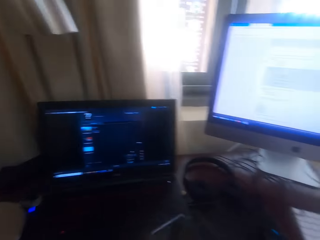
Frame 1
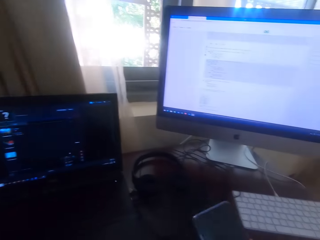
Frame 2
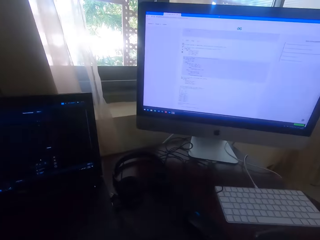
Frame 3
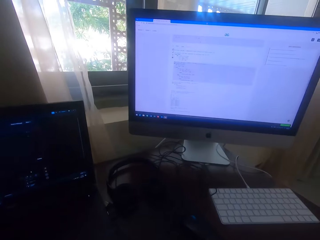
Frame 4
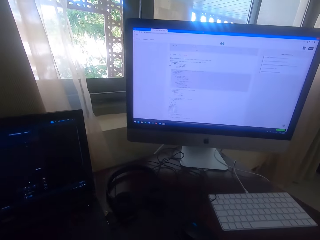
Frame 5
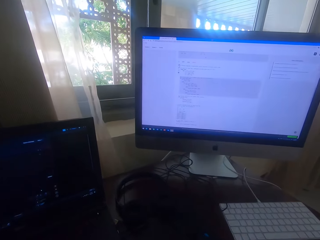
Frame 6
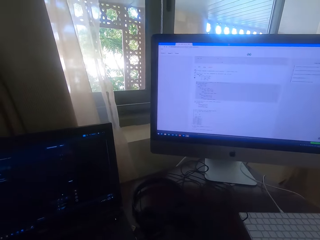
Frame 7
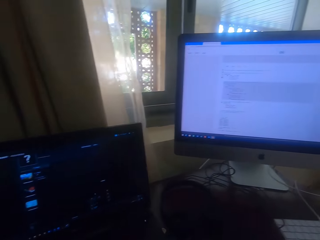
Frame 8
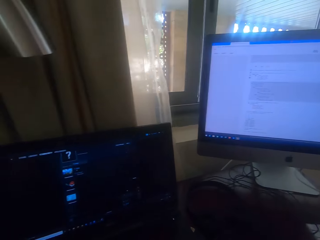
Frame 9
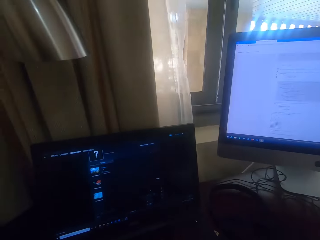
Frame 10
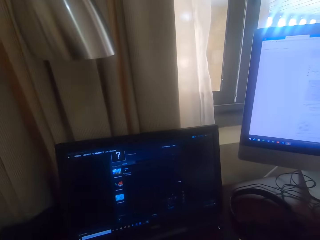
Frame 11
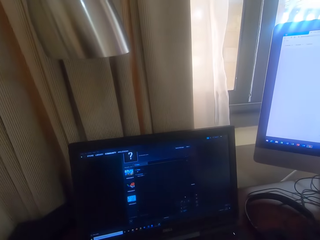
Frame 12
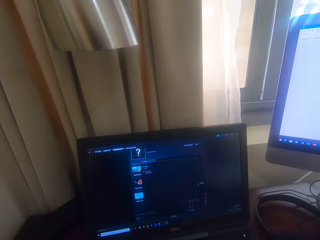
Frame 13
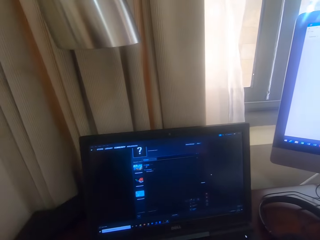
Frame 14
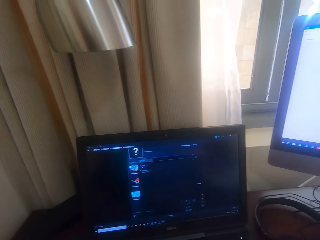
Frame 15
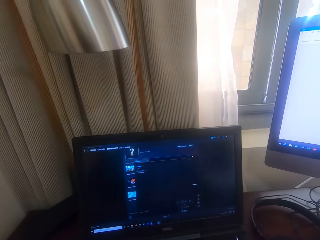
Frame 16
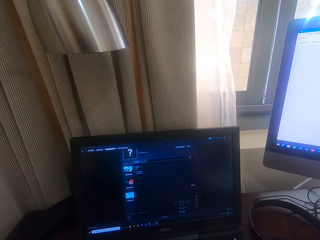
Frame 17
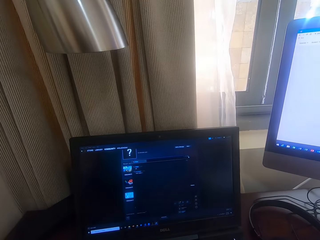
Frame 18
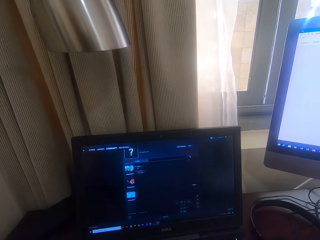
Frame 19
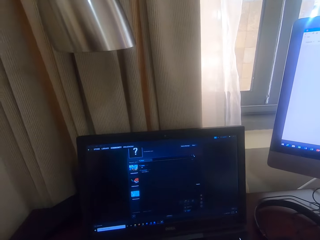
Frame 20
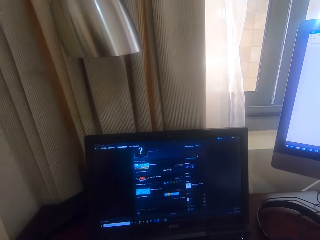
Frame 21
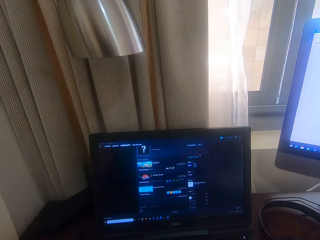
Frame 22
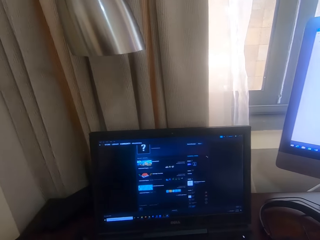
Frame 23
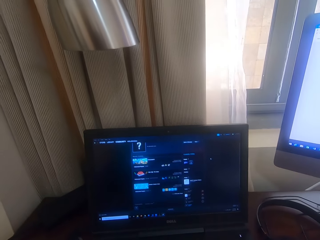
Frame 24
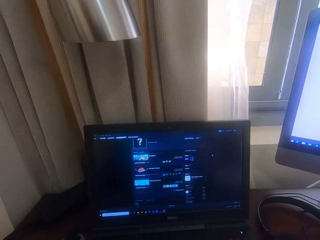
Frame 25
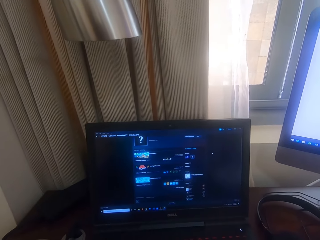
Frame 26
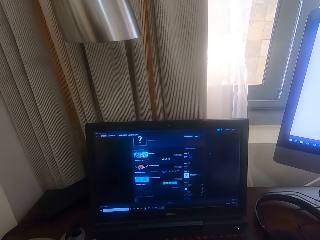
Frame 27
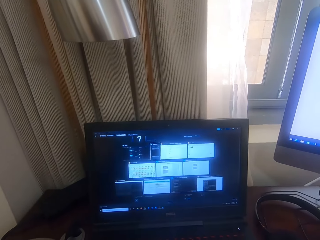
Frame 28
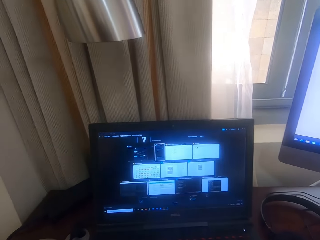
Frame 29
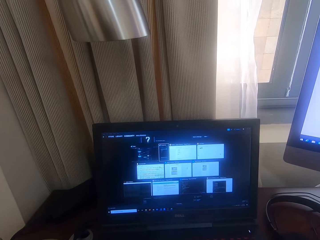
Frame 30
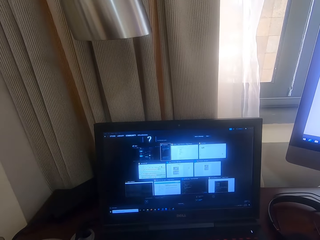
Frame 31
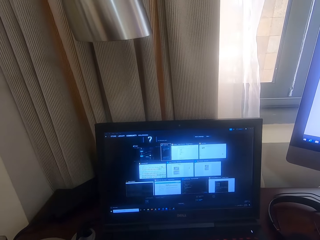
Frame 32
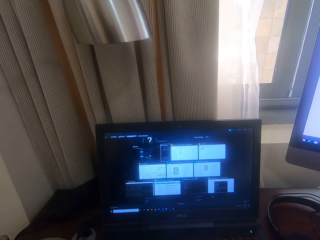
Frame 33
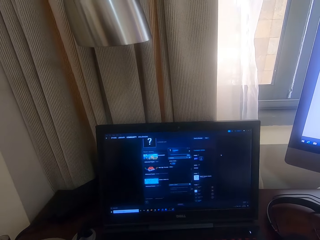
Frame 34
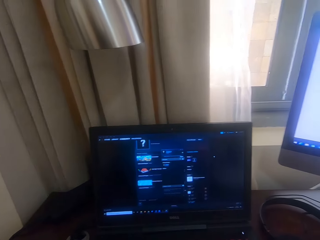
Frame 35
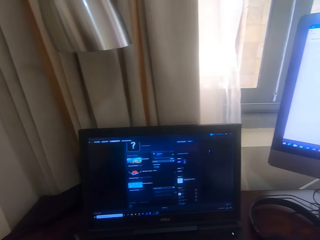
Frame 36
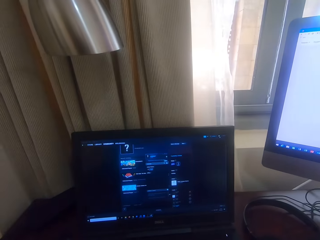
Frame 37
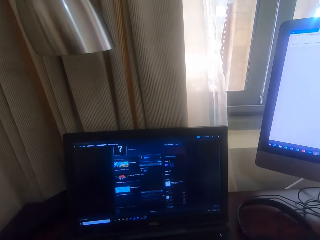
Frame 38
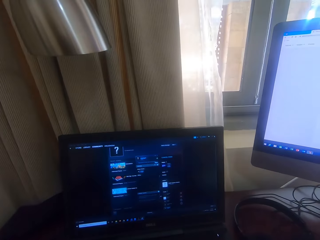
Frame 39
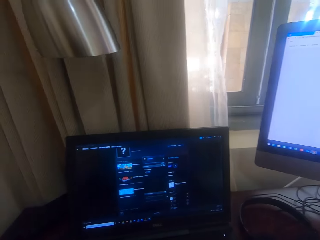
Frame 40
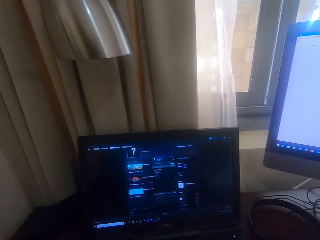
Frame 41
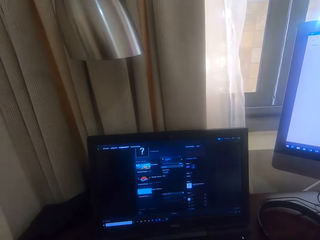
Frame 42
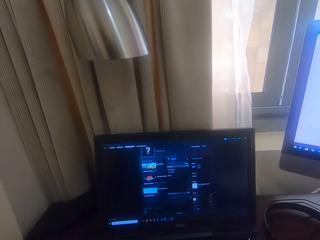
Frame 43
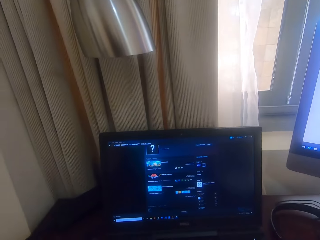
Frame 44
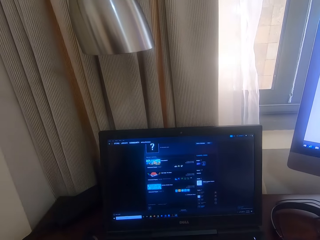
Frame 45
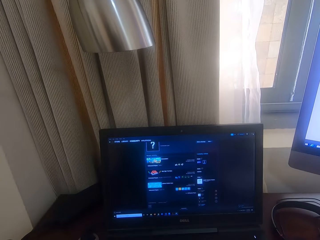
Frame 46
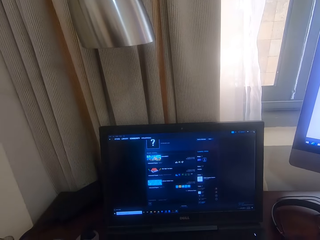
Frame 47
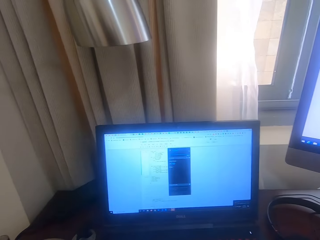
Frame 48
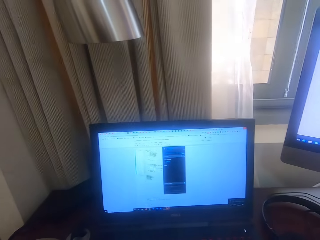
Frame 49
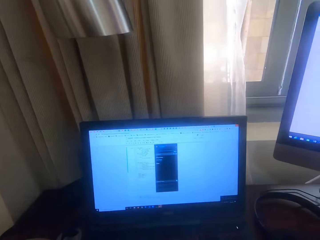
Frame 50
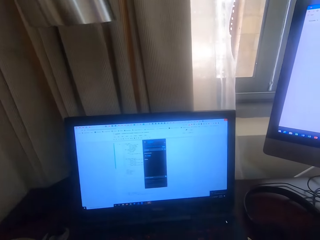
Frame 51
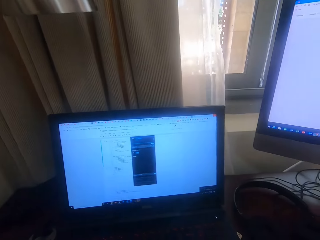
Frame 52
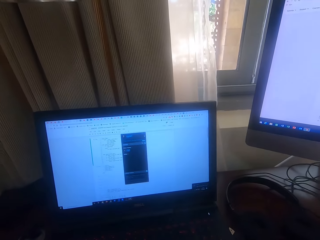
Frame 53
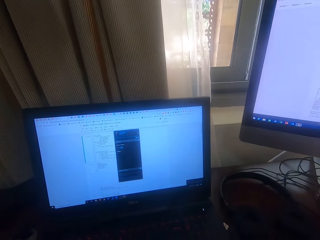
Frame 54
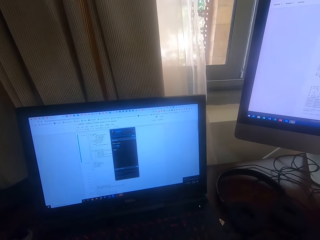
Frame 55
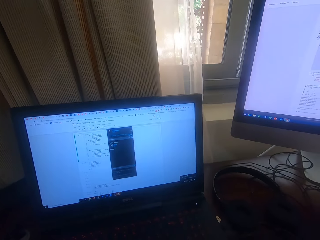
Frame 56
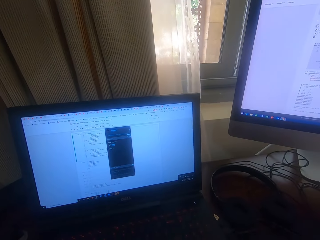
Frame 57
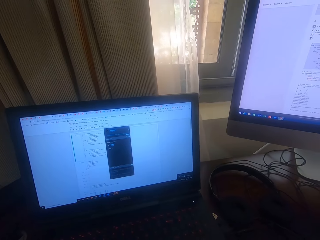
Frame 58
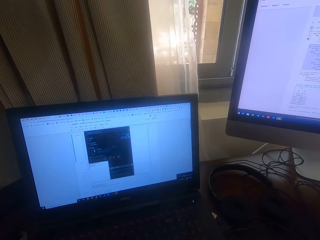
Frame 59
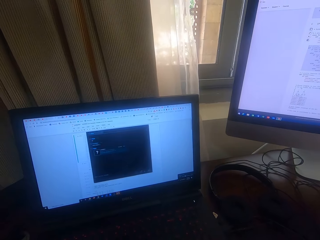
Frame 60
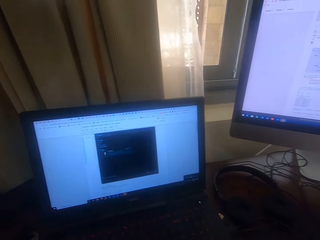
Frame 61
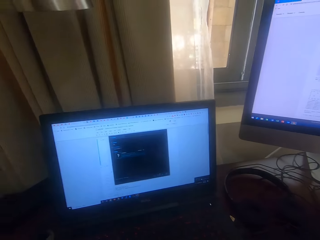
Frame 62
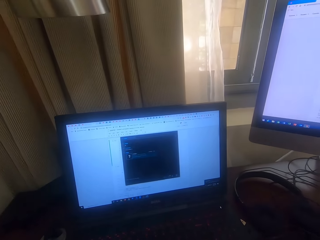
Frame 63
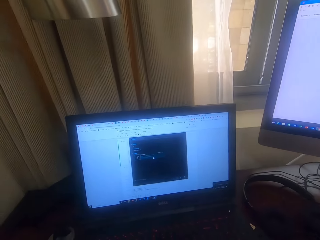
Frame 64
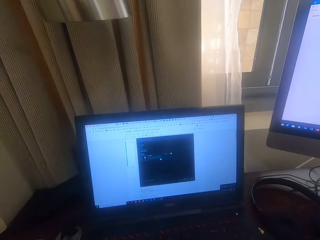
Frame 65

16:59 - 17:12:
The camera wearer switches off the screen of the phone. They look around the room. They drop the phone. They operate a laptop. They drop the phone again. They operate the laptop.

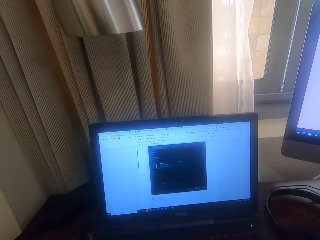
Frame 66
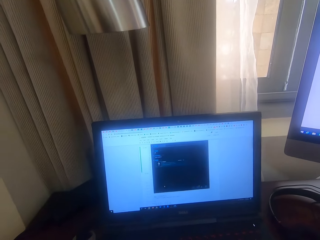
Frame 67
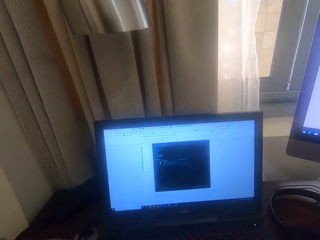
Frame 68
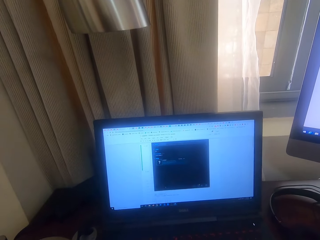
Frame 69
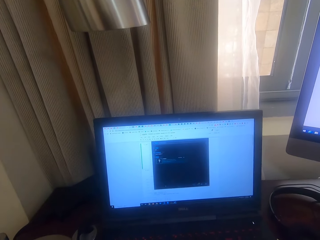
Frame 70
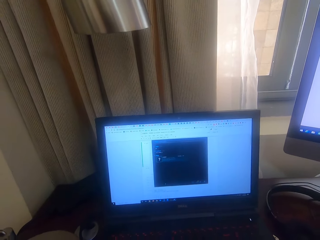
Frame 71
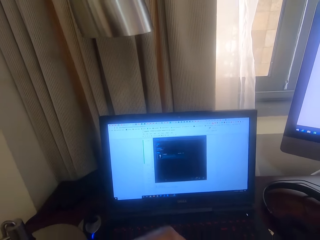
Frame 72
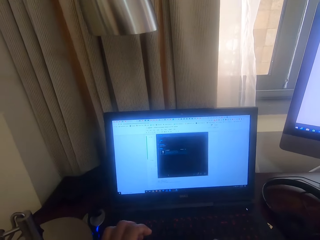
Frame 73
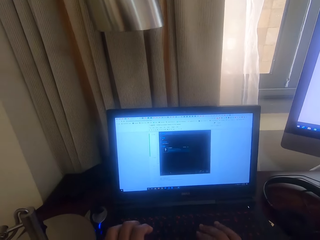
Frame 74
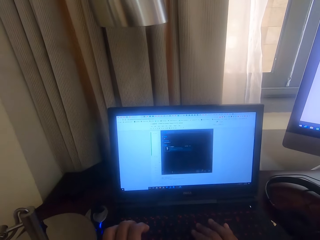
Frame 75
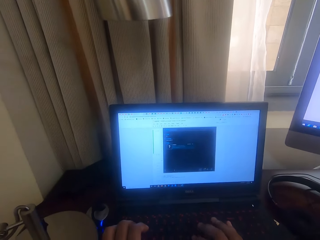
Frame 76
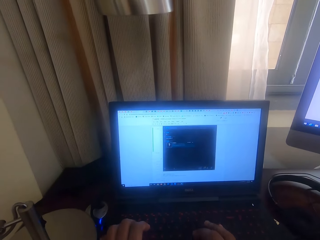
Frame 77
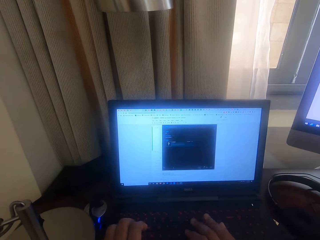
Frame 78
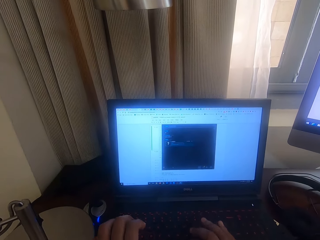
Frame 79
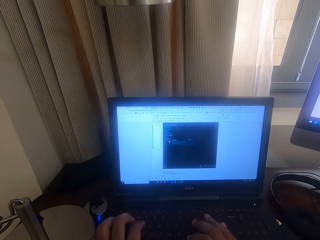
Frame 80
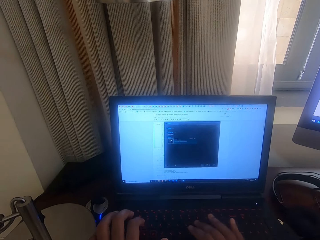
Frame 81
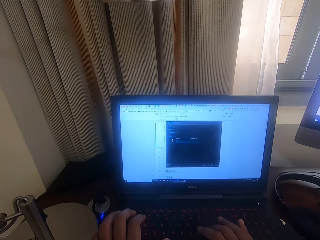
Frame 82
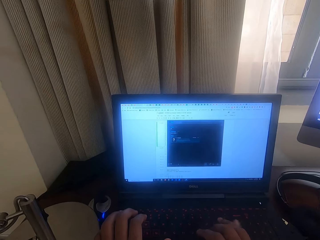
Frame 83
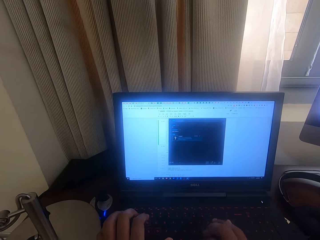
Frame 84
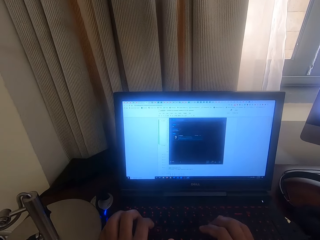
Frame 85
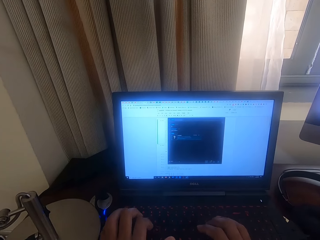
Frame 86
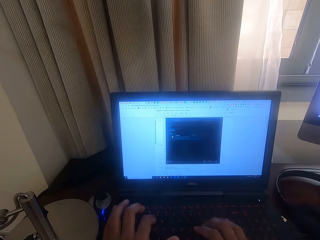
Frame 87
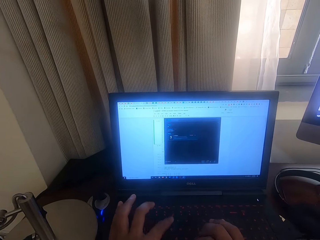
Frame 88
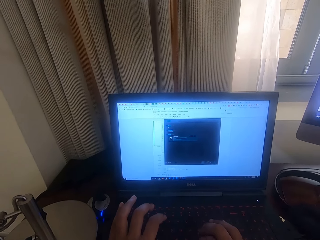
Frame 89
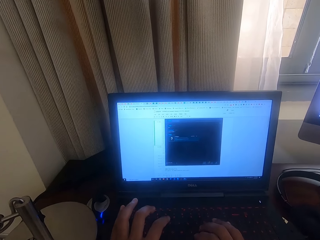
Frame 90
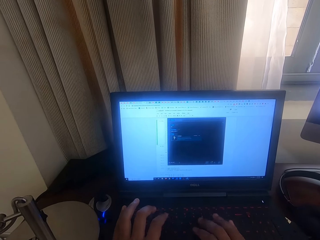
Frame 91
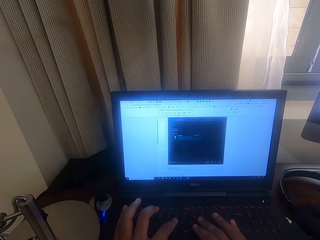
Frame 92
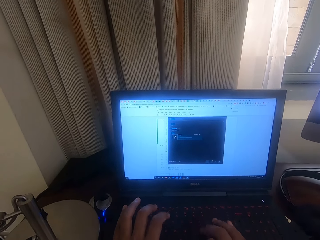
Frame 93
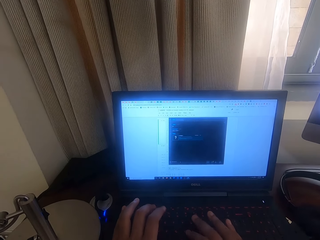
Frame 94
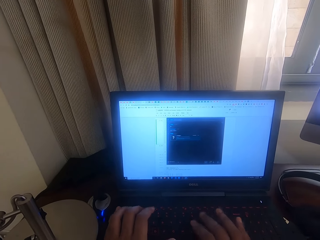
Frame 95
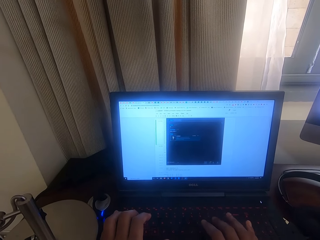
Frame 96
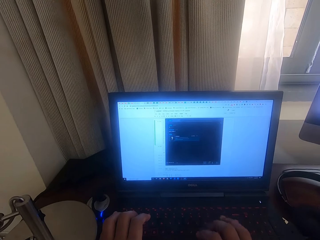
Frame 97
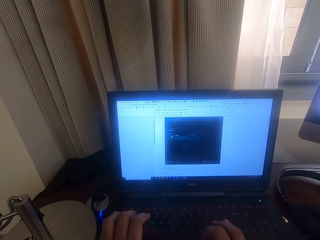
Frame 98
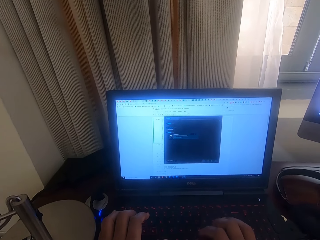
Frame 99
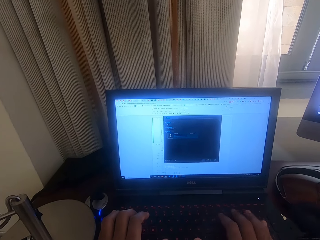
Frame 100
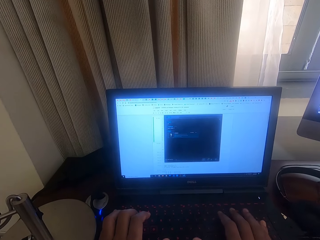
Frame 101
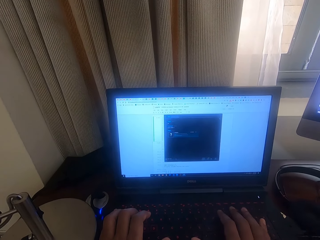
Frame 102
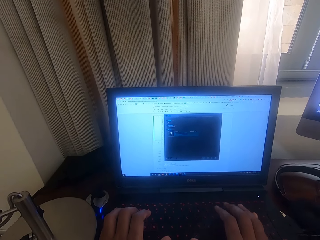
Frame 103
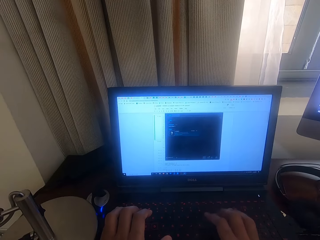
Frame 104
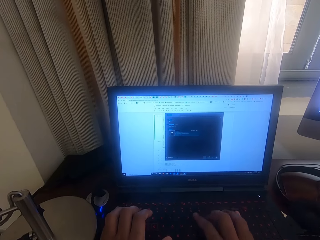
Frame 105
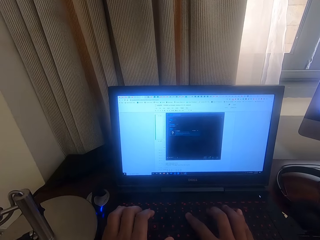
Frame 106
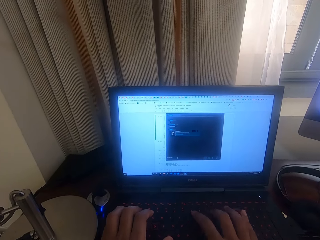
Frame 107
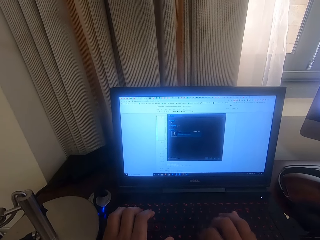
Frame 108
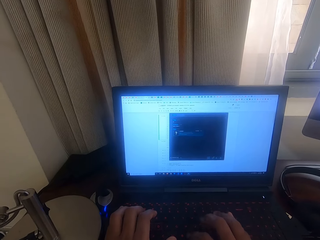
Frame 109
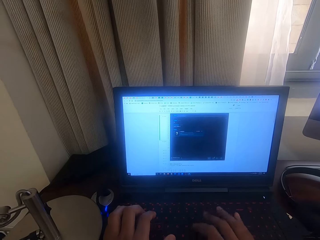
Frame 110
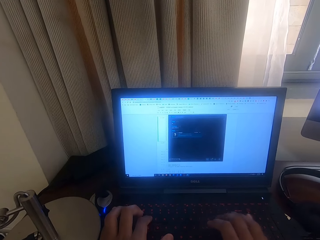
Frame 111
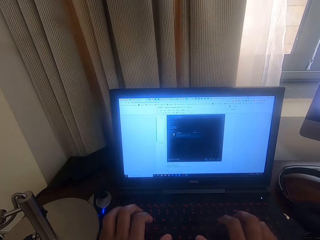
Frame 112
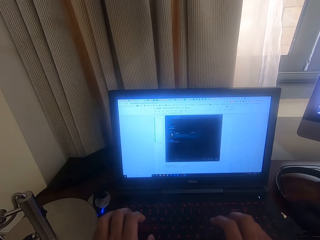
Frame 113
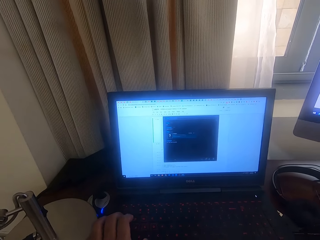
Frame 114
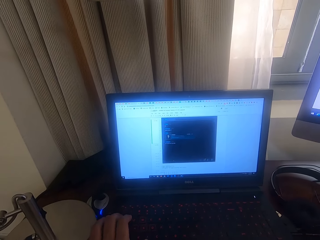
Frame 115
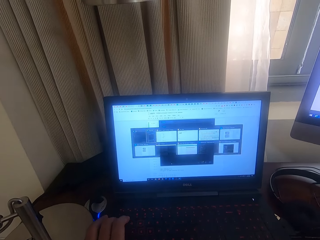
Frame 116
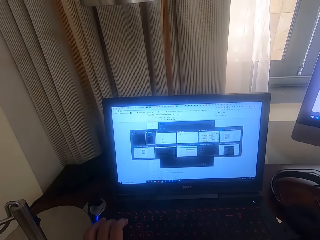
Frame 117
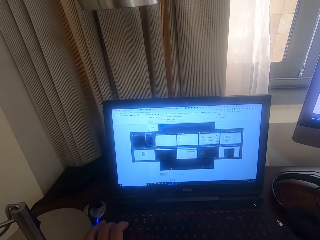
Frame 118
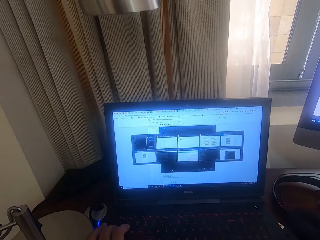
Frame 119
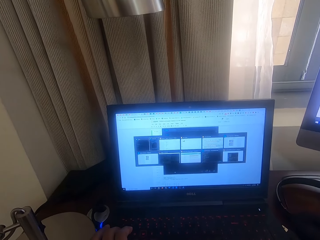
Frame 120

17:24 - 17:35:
The camera wearer types on the keyboard.
